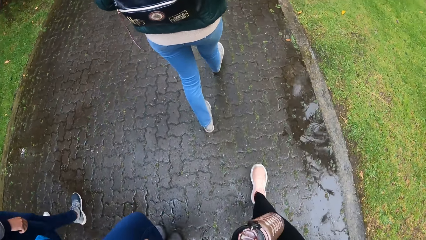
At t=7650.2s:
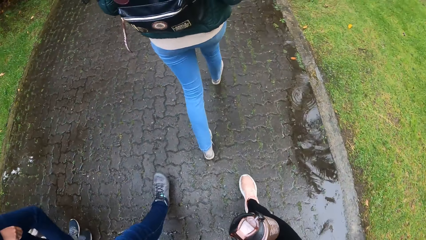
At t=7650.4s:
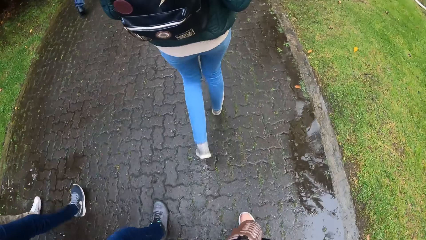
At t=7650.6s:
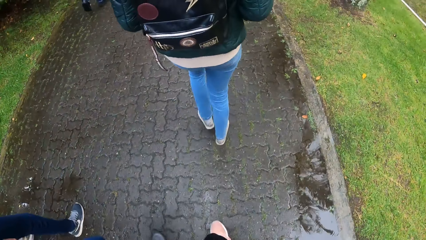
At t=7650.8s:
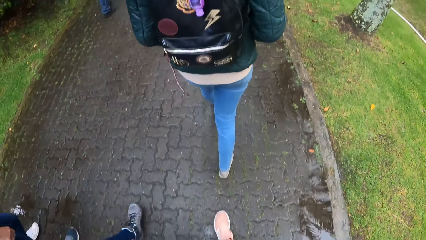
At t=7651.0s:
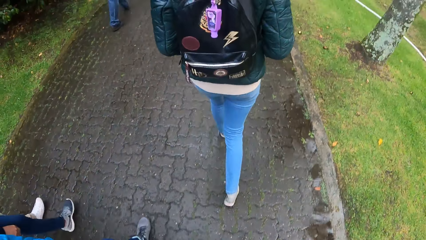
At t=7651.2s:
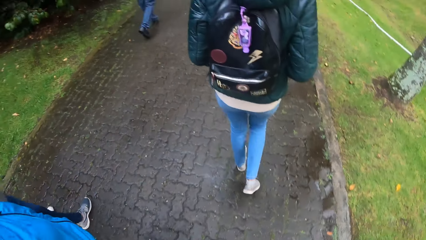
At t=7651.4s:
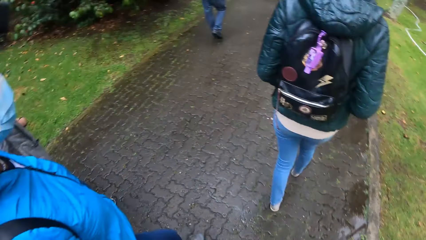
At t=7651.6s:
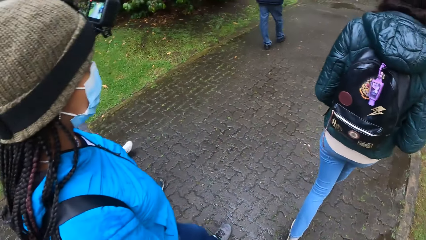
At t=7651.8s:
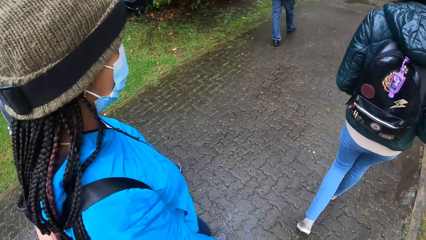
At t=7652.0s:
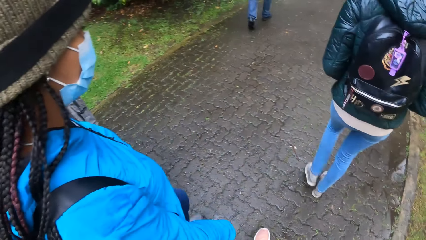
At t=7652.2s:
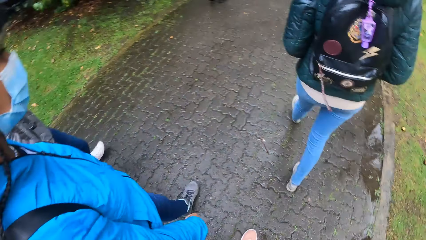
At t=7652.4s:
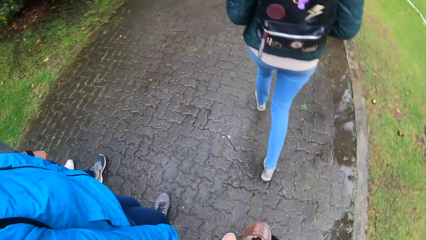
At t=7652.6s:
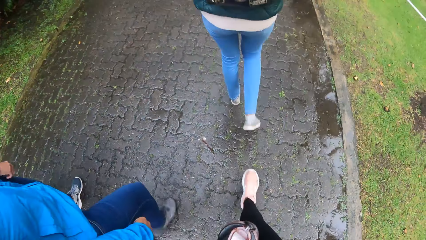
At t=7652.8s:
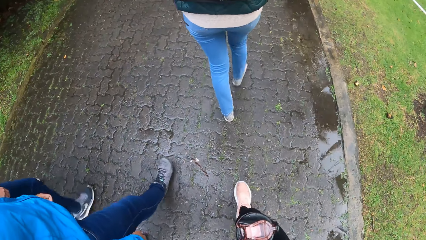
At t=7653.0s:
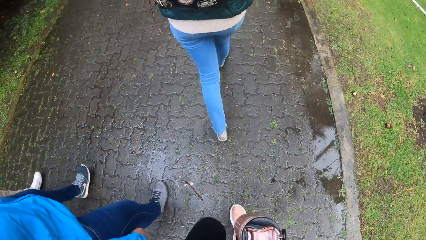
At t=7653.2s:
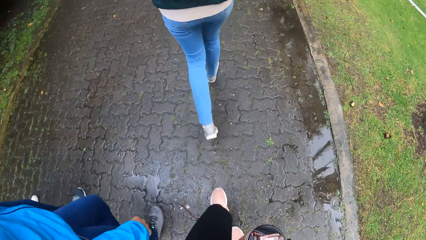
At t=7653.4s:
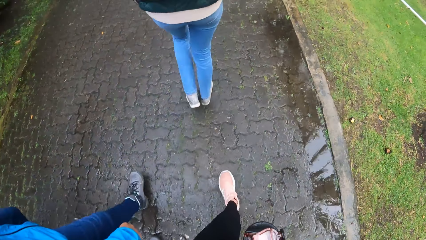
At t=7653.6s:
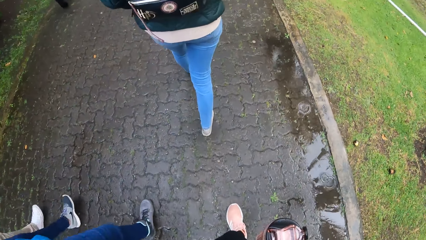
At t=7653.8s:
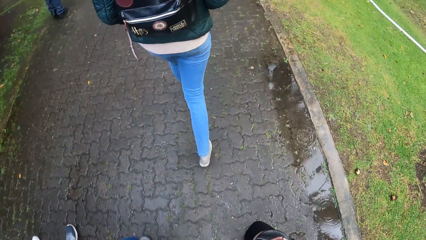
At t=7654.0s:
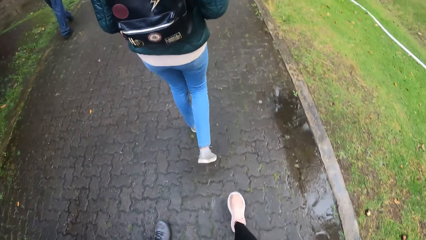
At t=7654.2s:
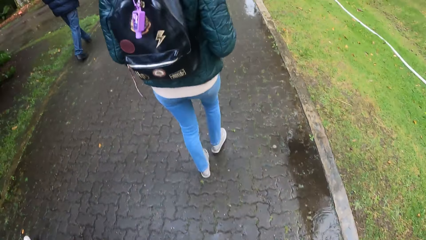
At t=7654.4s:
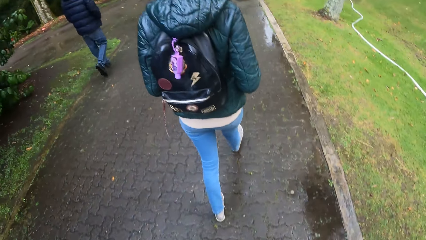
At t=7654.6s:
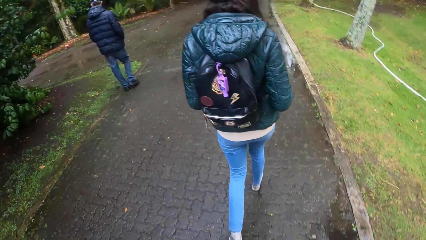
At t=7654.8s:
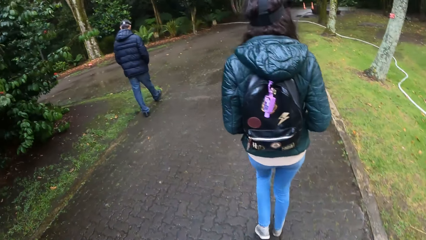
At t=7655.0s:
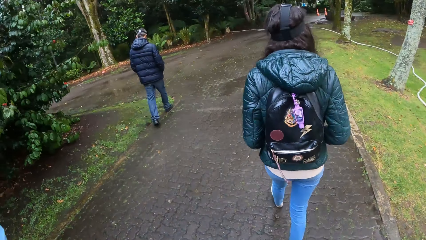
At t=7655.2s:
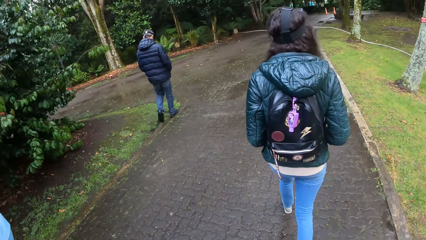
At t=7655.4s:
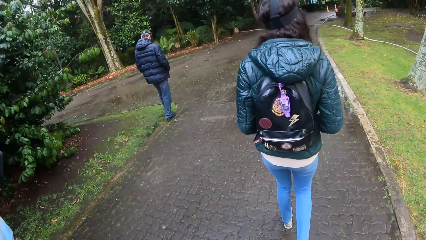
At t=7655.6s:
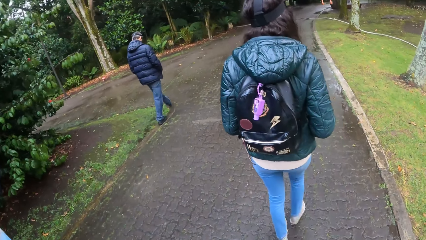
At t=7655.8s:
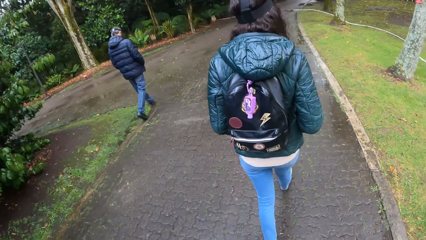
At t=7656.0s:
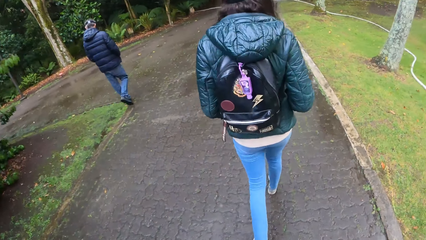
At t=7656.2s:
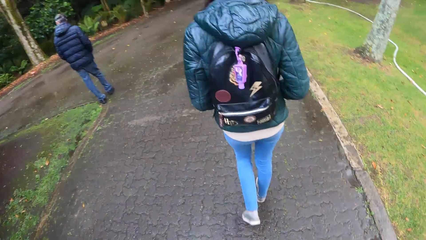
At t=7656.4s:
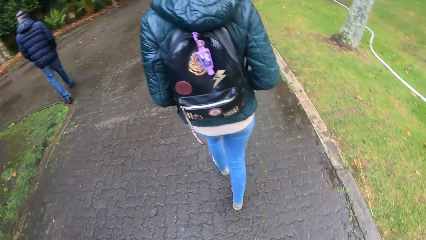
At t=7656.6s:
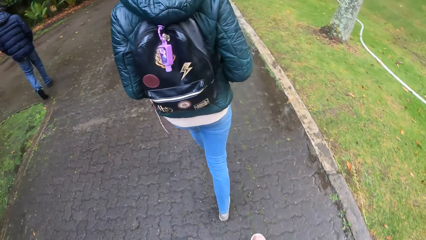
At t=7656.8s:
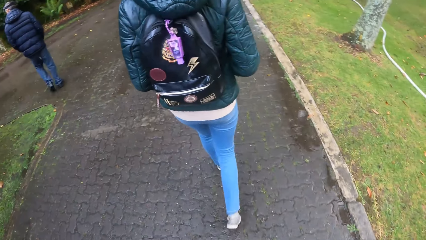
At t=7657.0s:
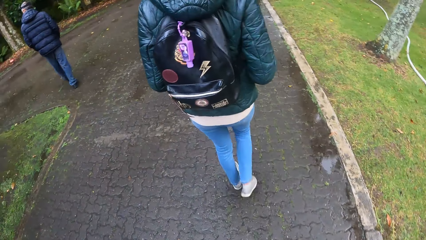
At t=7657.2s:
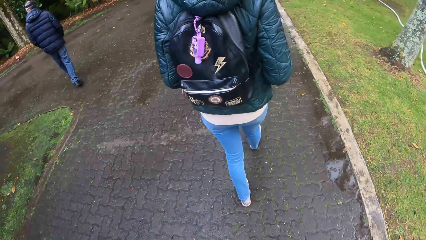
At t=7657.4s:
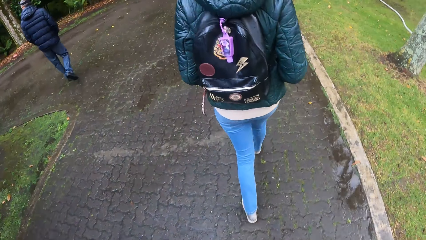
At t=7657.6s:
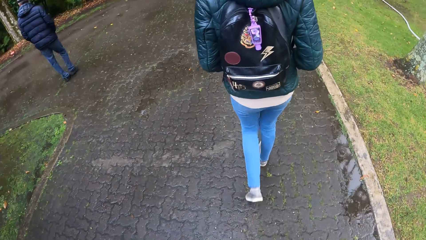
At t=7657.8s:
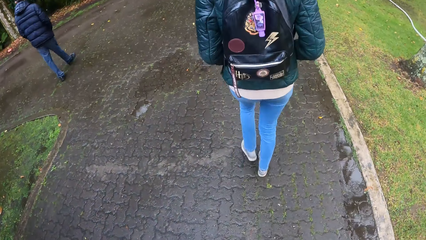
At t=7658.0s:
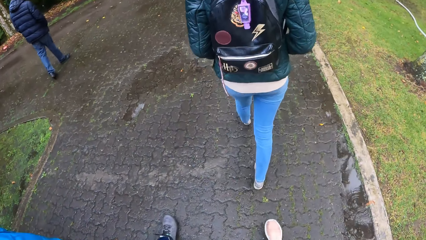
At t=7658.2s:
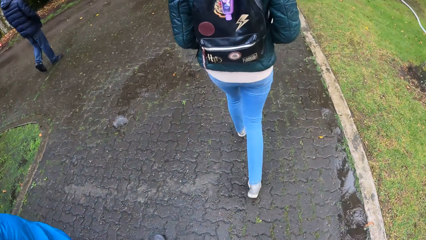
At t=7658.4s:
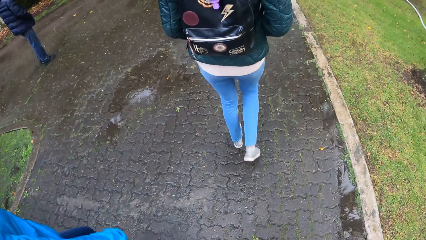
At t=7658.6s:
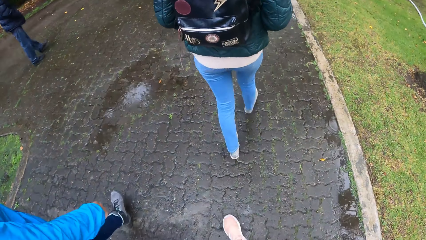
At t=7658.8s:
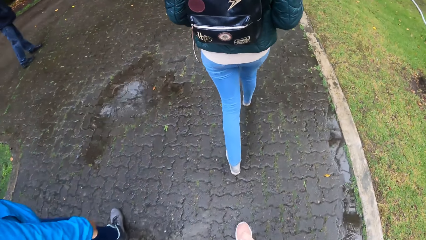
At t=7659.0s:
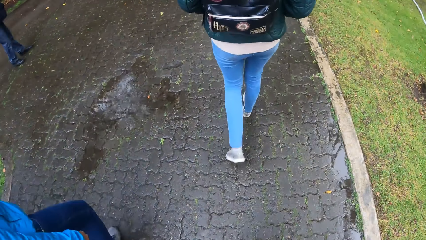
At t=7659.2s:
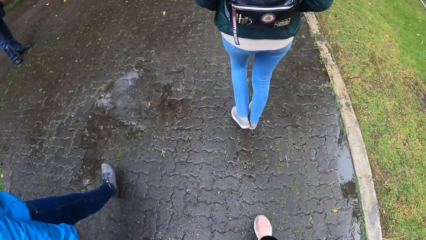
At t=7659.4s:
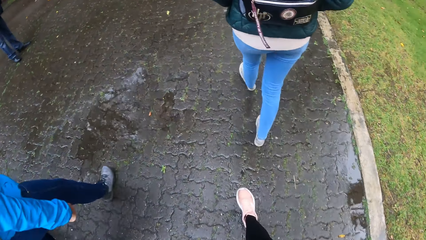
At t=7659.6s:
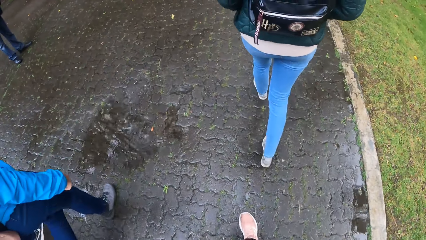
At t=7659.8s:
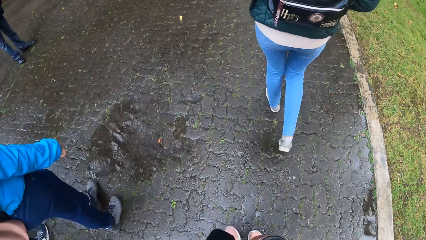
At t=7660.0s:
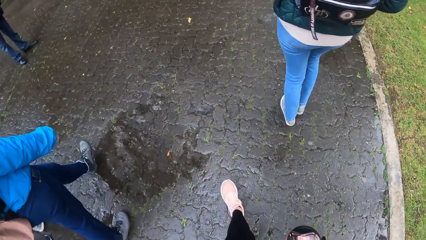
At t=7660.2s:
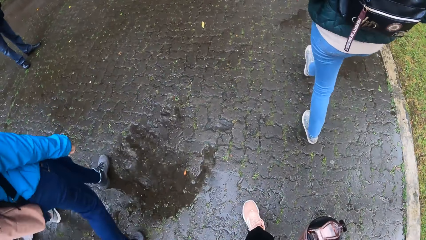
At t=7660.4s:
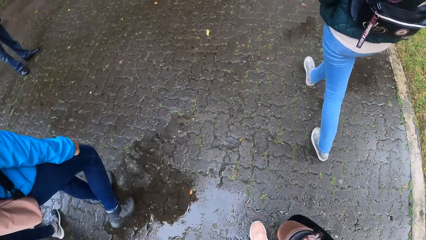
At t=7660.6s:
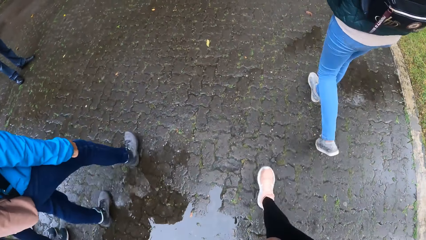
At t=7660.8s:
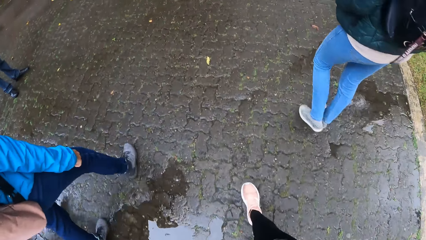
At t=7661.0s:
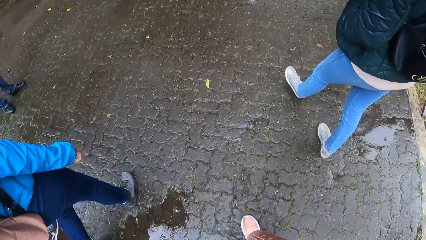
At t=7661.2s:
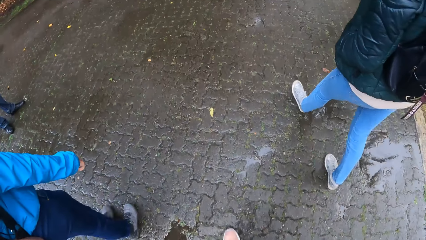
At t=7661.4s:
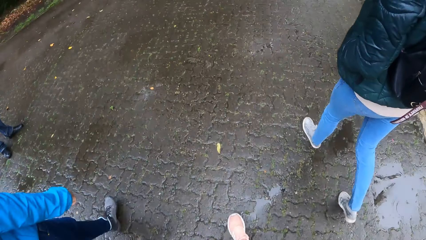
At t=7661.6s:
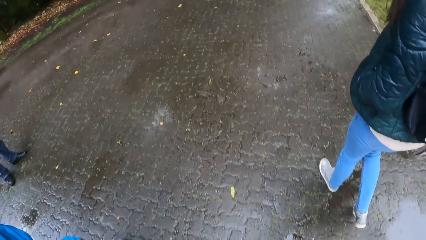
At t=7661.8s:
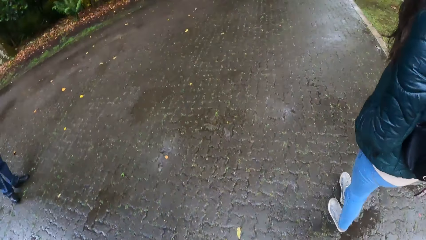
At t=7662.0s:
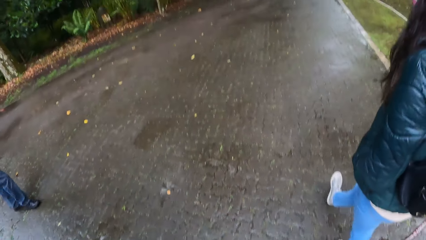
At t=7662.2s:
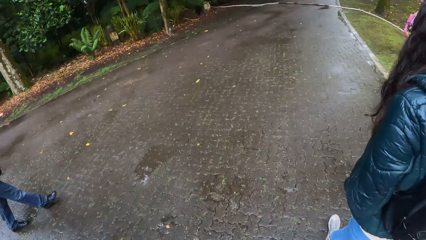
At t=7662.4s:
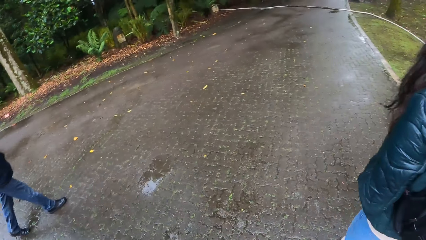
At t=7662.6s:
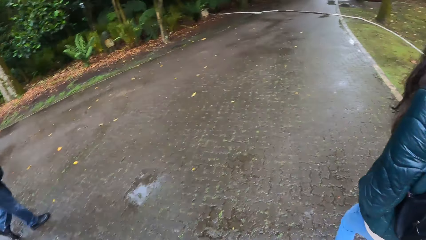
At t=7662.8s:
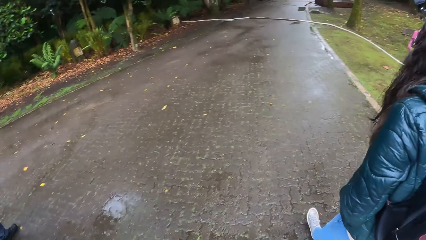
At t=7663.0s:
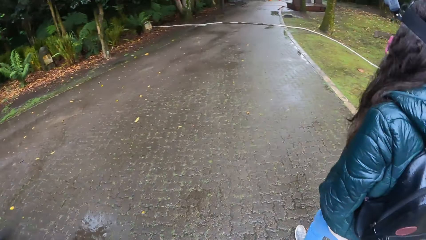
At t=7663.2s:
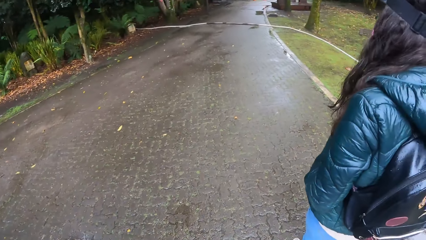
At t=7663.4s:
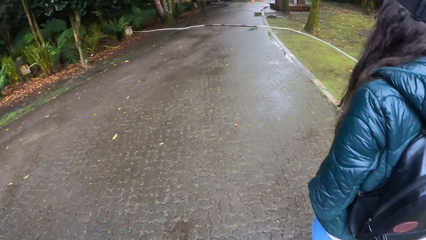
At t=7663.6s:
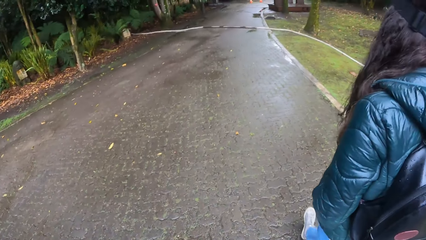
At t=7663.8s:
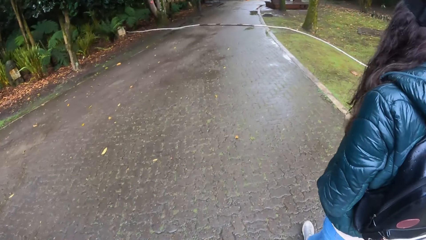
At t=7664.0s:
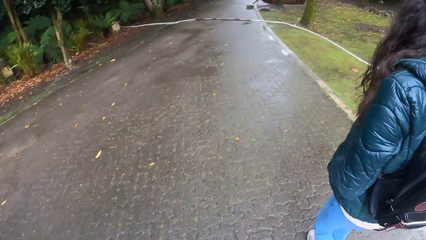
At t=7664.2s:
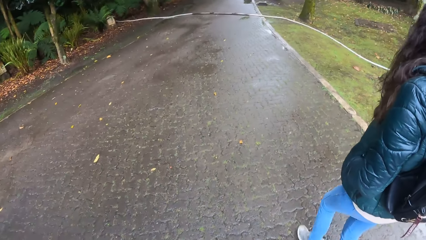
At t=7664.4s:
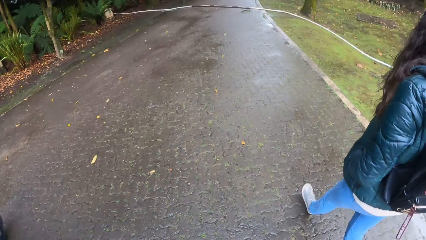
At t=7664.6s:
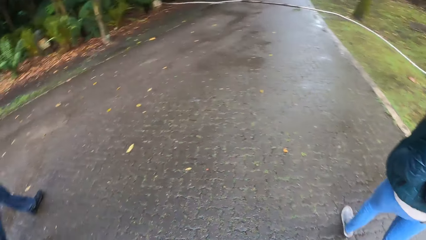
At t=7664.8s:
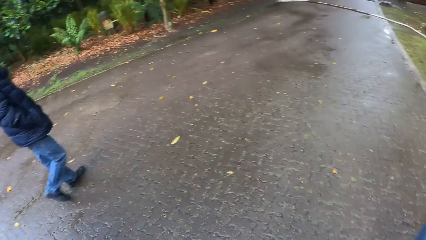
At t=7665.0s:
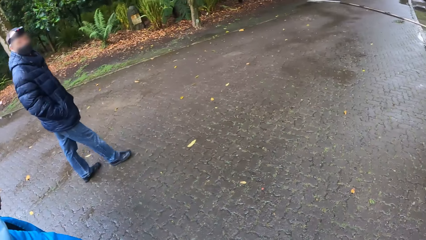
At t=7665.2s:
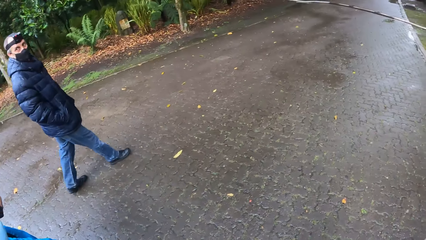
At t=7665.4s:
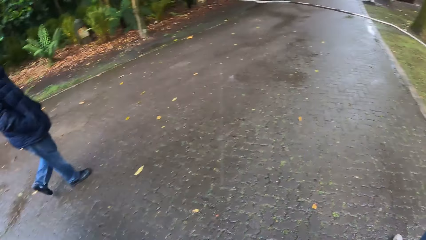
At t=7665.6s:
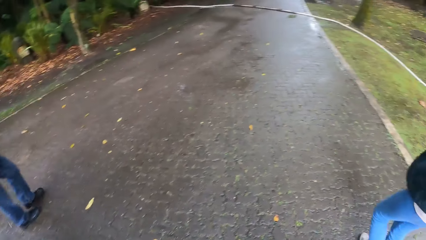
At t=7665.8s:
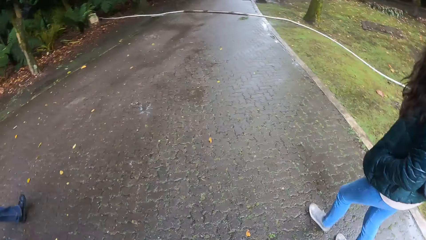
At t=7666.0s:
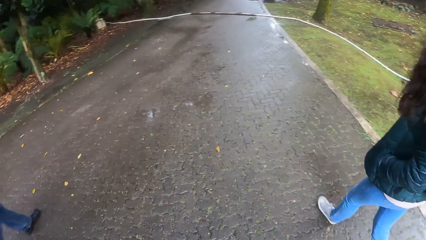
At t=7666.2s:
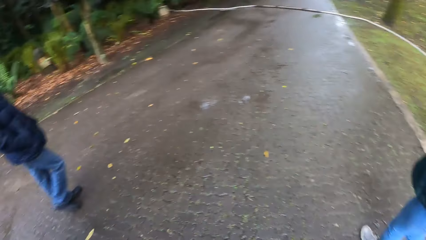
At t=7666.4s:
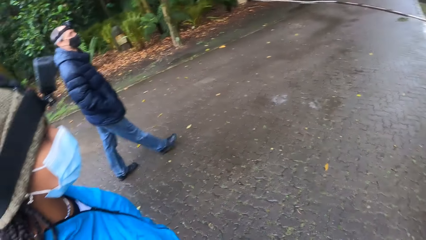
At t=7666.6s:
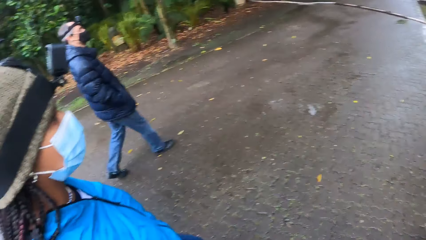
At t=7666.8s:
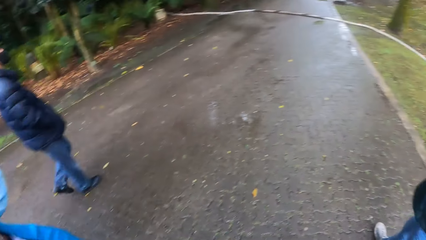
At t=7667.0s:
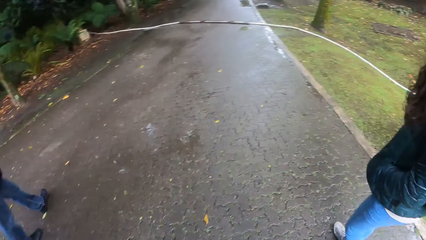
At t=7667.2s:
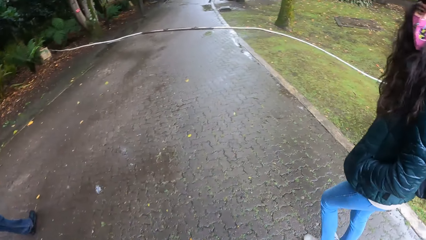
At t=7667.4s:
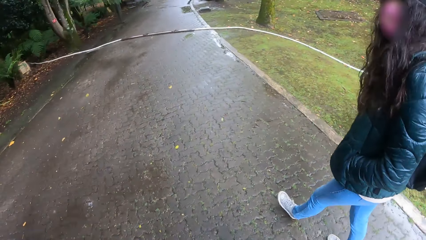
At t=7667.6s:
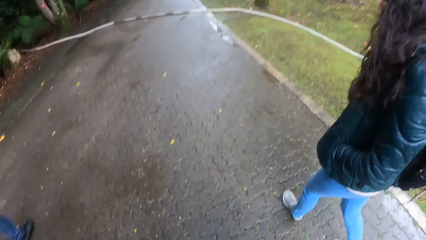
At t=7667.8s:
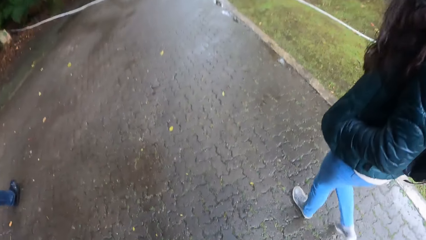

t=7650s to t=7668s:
The camera wearer looks at the person. They look down. They look in front. They look down. They look in front. They look at another person. They look in front. They look at the first person and the other person.
